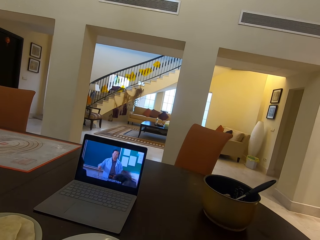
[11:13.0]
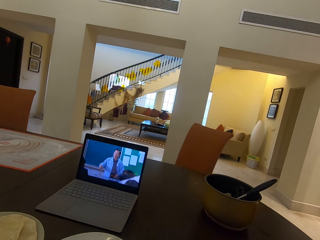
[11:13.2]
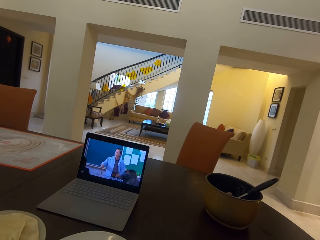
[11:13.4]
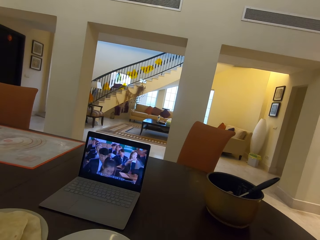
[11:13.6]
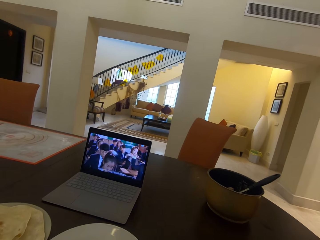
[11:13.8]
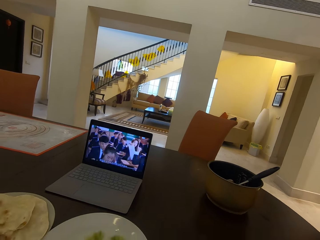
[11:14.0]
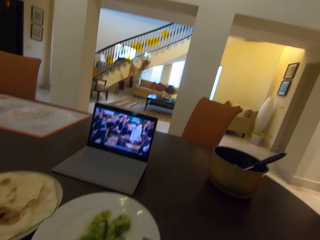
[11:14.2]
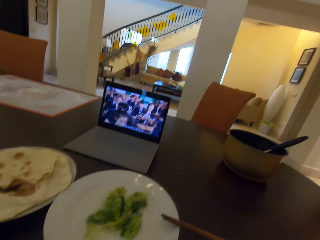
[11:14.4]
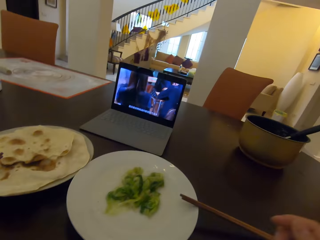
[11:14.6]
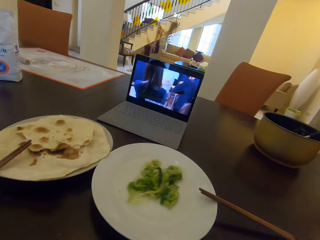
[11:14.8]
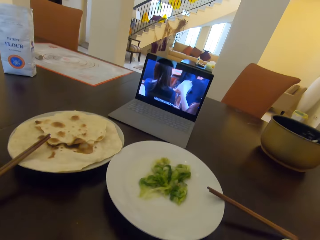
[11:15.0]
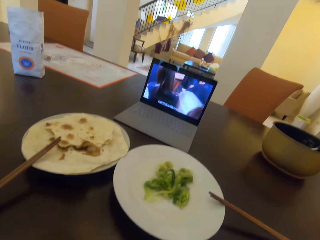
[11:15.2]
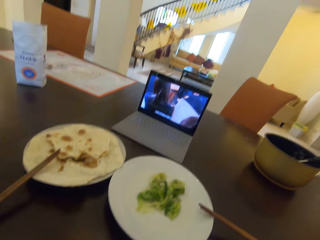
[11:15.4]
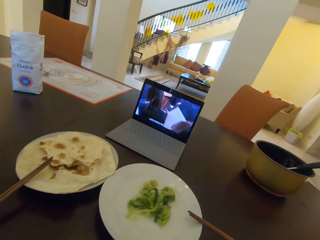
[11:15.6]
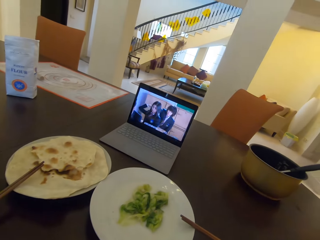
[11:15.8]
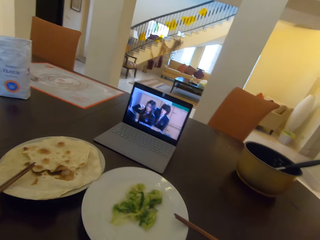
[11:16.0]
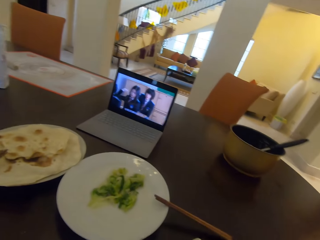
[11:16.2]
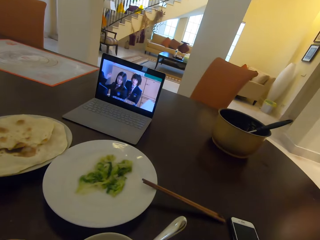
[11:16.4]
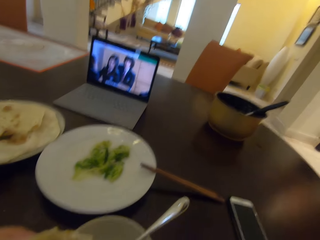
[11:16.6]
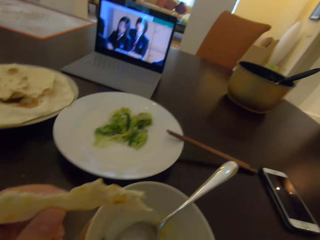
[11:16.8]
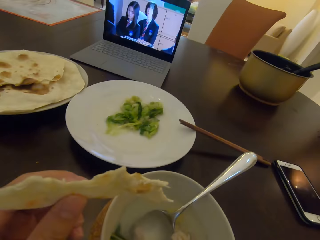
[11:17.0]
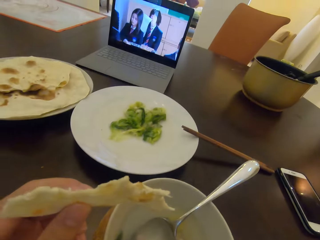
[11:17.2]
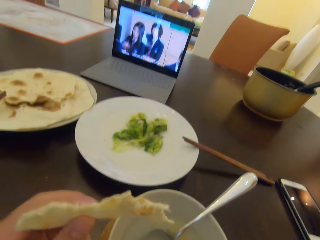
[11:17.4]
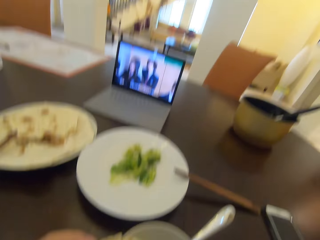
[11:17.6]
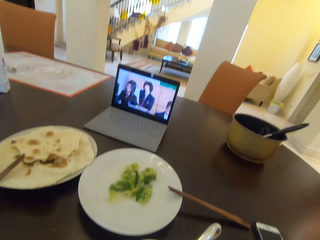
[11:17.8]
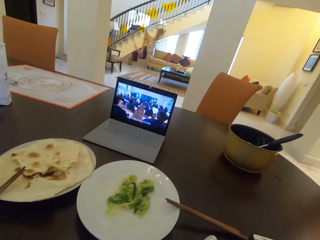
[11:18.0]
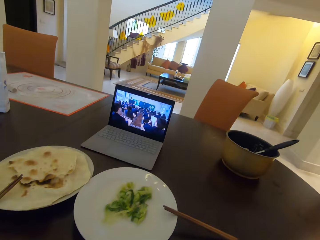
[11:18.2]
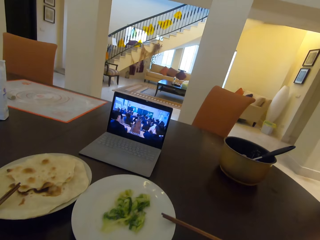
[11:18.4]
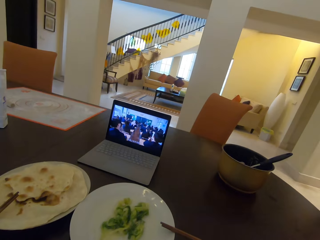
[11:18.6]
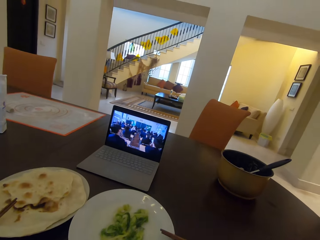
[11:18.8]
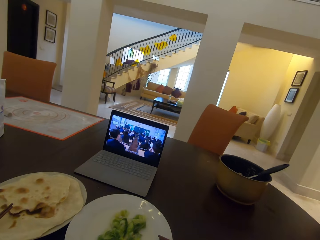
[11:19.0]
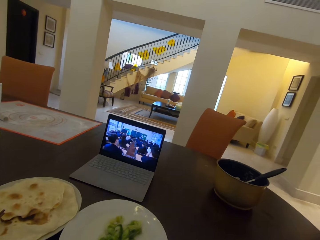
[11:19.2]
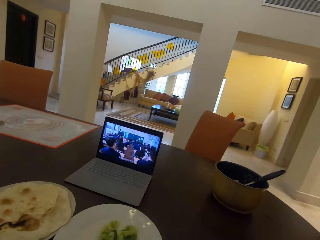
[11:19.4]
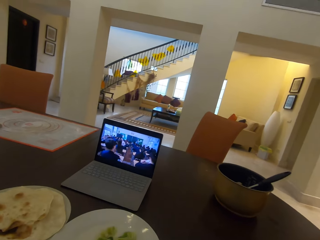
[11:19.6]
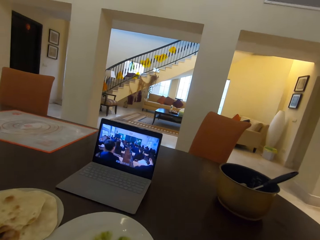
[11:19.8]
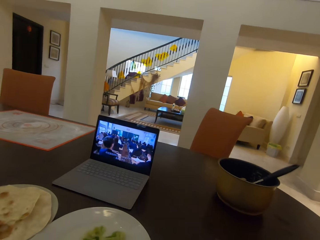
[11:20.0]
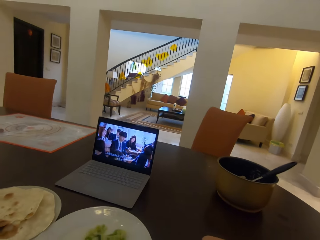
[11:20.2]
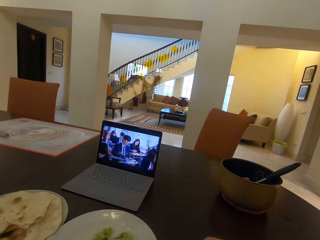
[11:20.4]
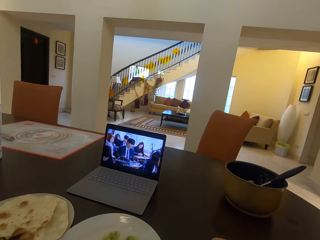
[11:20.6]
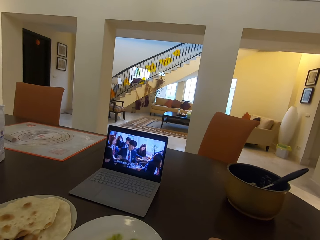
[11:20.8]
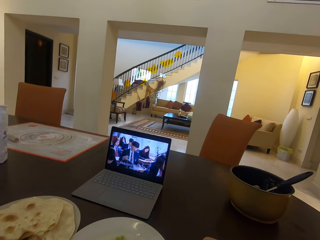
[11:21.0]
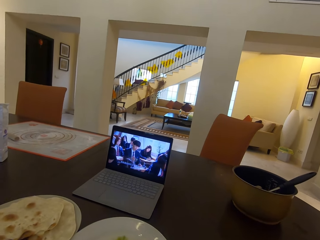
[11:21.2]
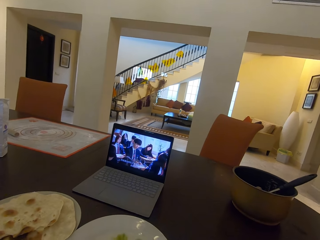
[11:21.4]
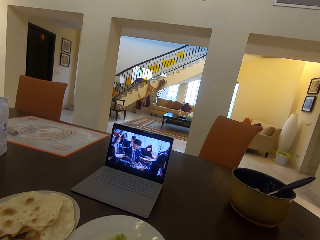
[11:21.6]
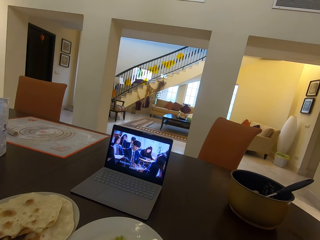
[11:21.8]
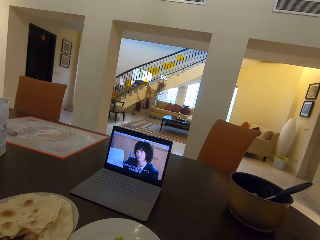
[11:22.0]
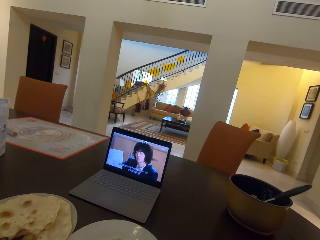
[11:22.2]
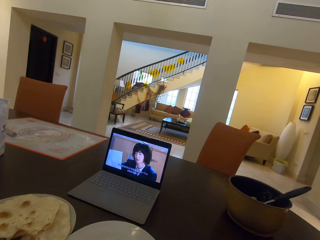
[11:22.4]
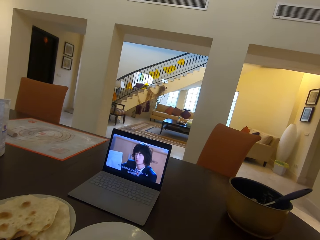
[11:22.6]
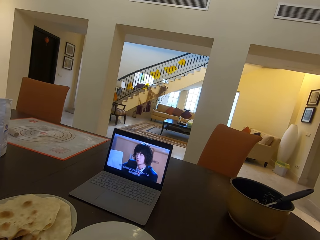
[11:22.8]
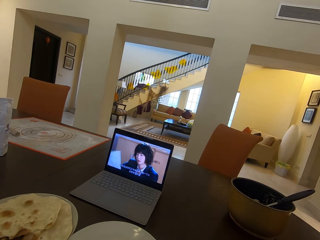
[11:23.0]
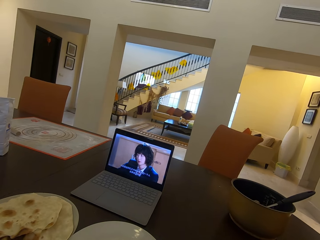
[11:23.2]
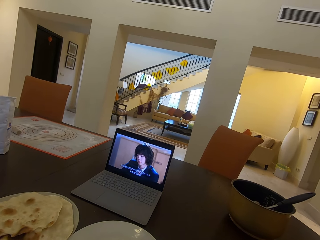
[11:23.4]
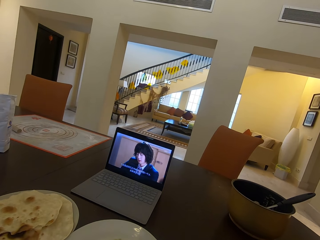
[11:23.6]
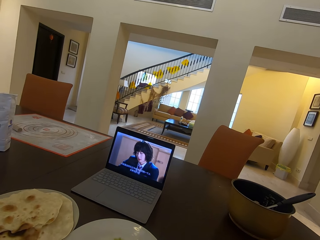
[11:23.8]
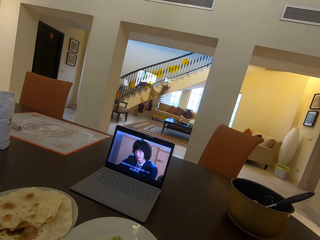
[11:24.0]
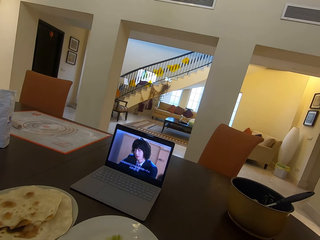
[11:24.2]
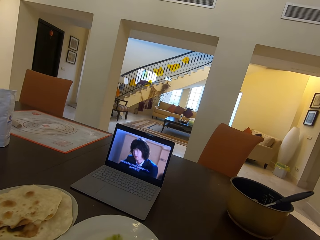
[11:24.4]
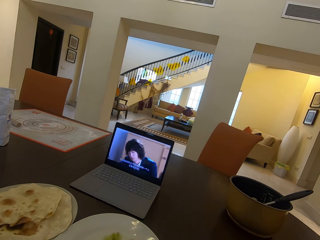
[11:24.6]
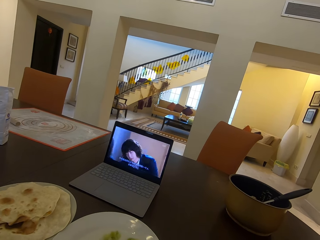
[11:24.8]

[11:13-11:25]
The camera wearer looks at the plate. They hold the chapati. They watch the laptop.

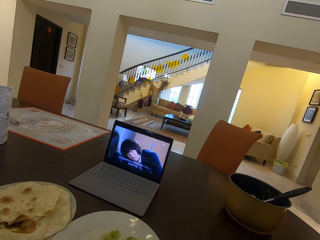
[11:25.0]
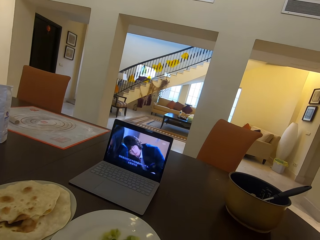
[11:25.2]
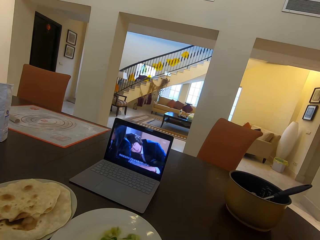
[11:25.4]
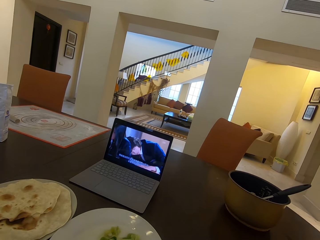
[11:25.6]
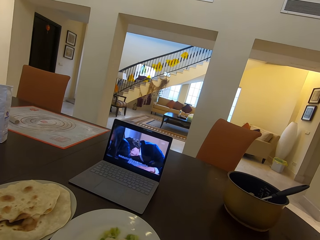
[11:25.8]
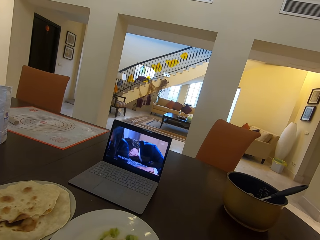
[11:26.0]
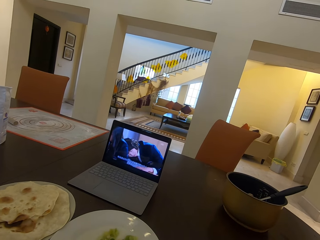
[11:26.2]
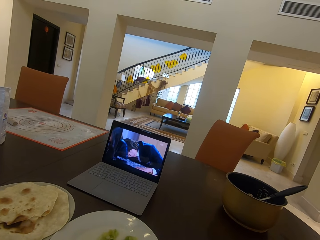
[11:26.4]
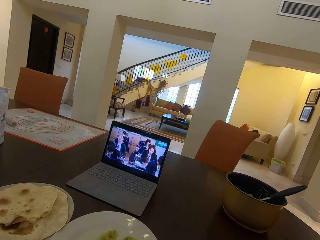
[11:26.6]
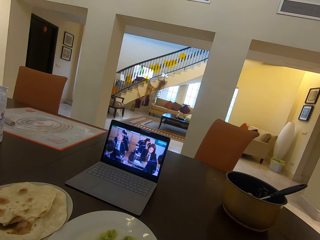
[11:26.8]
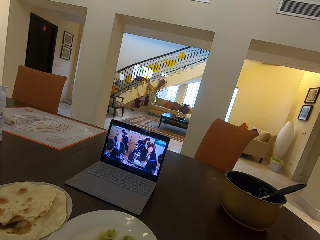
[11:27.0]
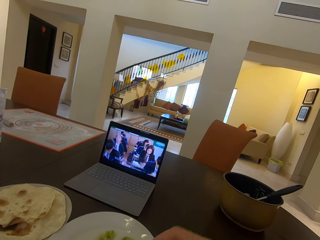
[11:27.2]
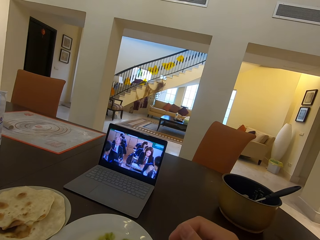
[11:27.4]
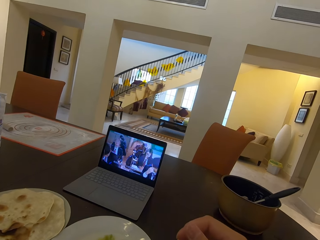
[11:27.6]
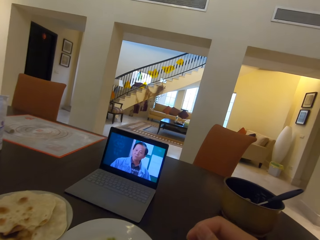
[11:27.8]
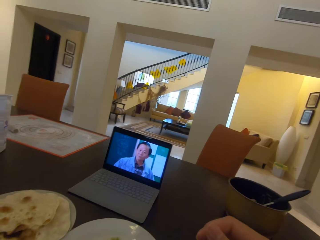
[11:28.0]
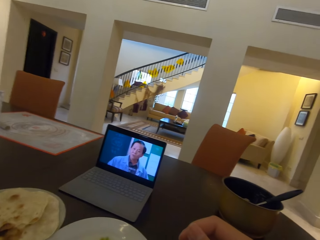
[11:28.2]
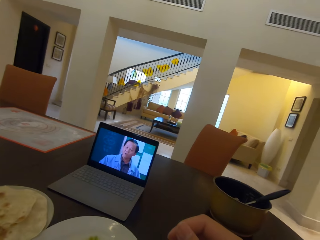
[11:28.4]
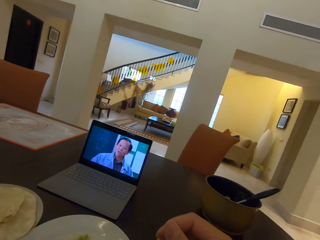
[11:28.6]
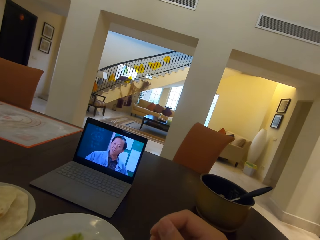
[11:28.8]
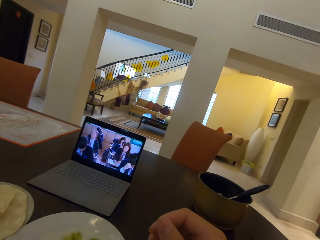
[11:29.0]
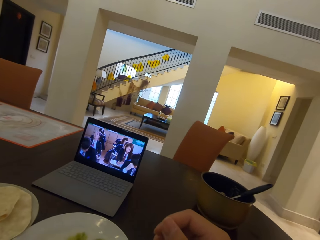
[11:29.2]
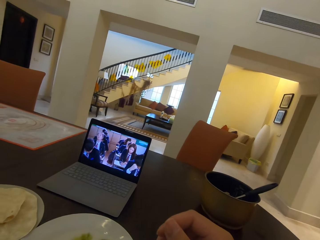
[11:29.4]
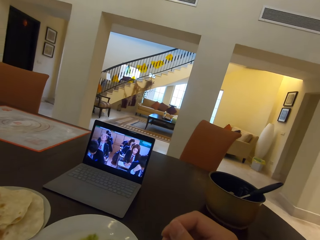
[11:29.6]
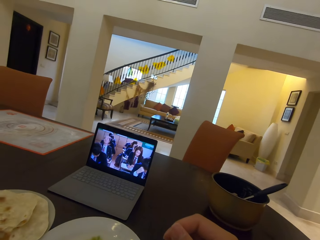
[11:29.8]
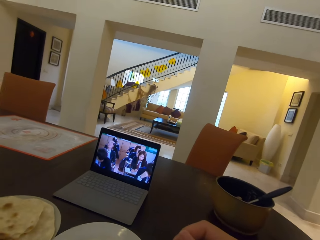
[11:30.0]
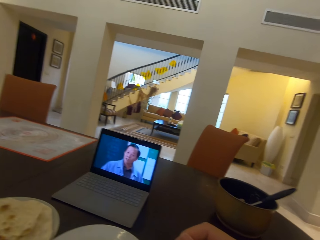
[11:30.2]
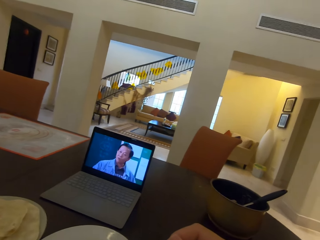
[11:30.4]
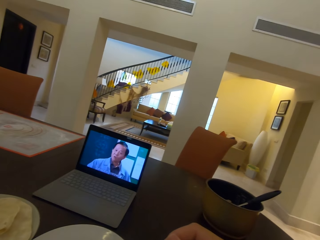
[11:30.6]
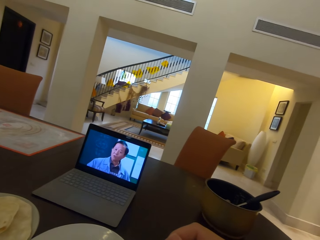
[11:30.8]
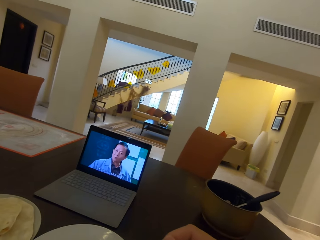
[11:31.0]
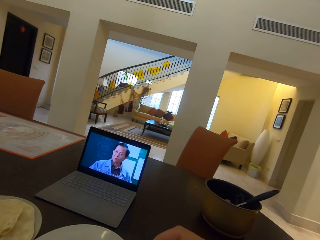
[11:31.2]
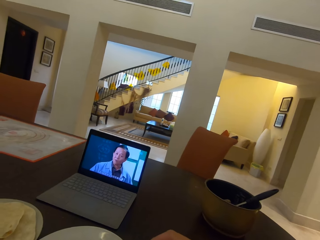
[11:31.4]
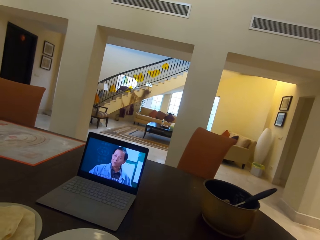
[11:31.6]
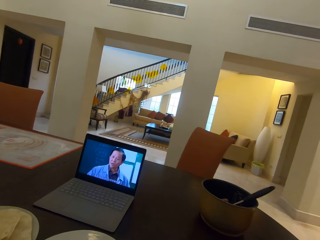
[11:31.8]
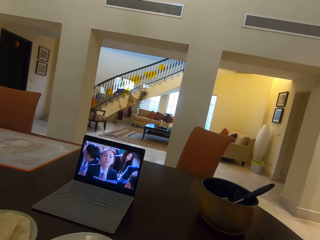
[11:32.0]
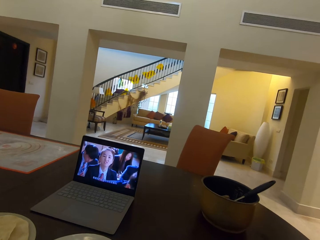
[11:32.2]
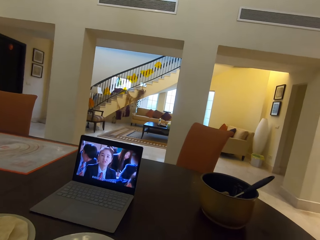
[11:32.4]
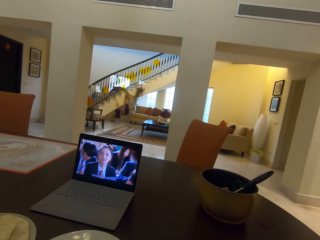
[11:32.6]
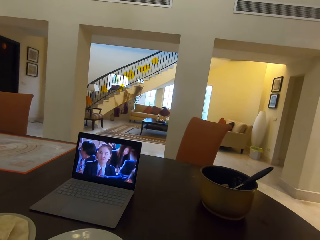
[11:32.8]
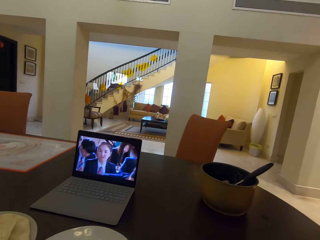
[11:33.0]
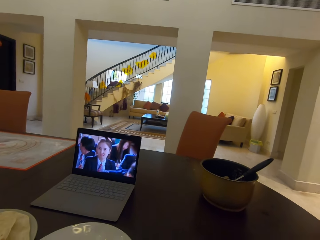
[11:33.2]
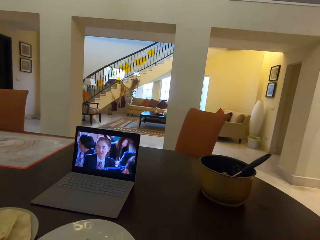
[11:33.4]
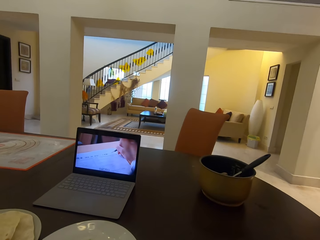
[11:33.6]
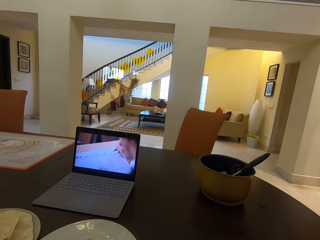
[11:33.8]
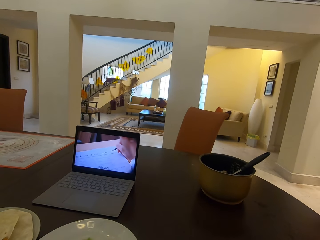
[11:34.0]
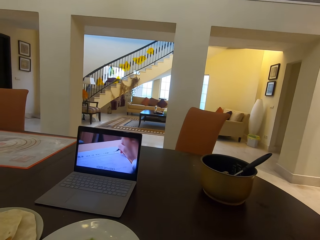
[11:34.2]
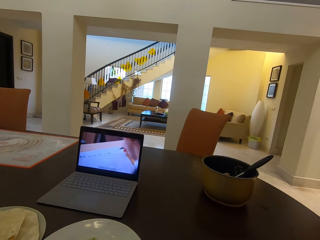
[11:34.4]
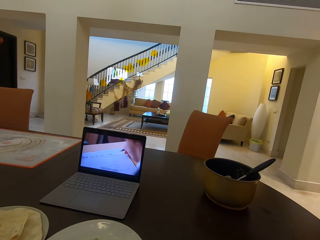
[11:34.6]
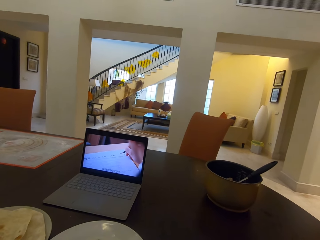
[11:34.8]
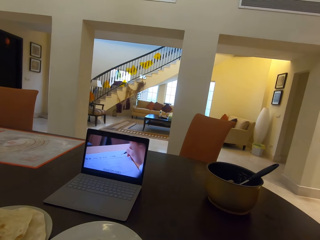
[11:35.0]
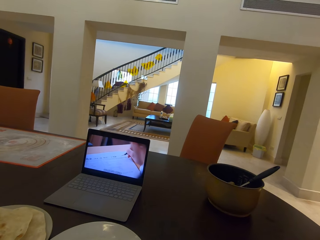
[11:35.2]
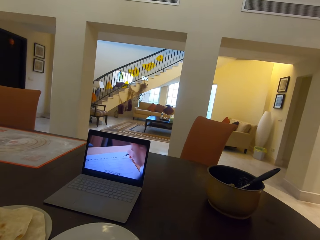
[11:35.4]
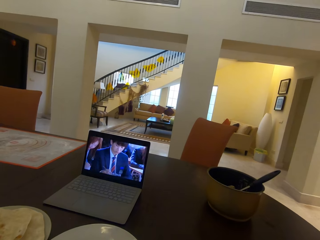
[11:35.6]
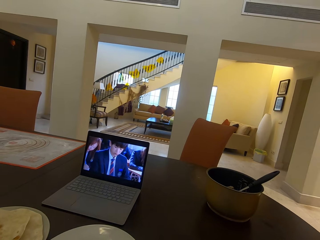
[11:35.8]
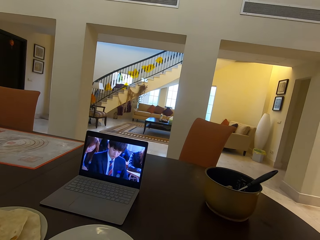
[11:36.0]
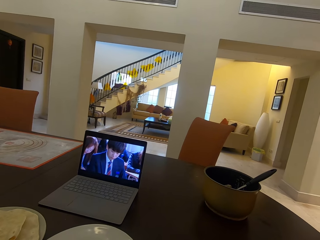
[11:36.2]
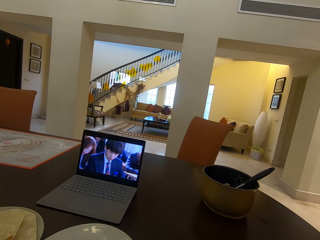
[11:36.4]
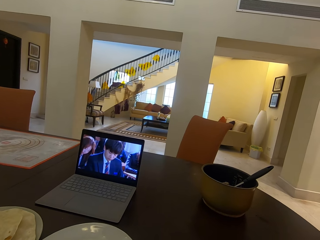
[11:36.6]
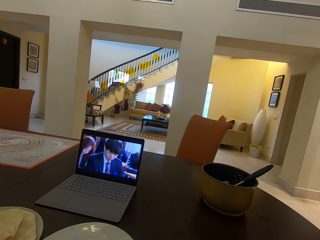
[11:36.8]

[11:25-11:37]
The camera wearer rises up.
